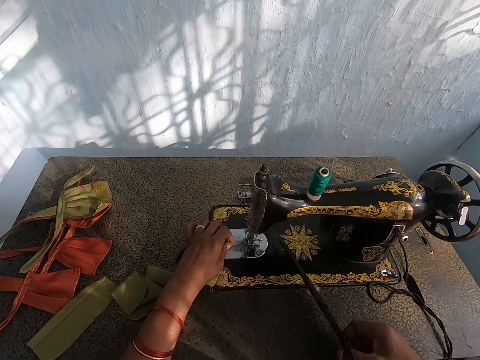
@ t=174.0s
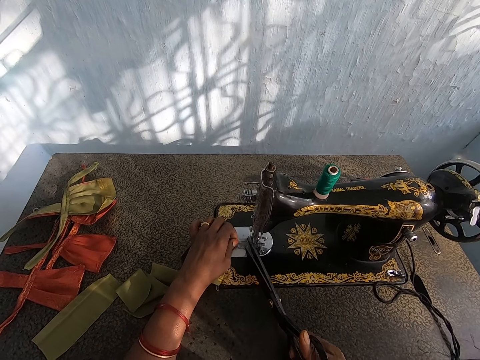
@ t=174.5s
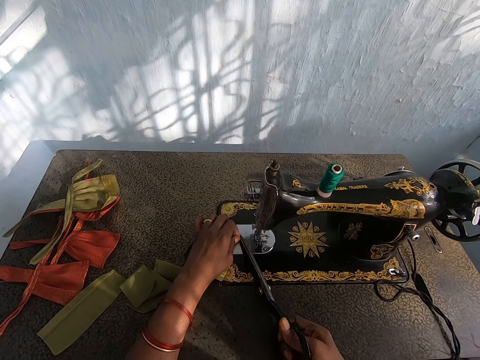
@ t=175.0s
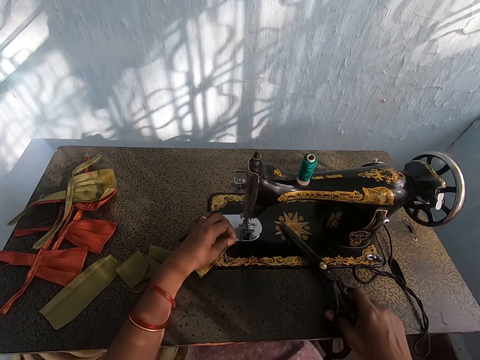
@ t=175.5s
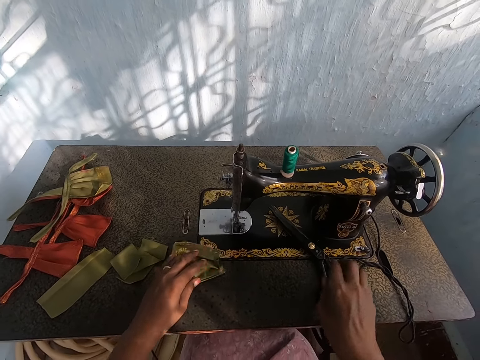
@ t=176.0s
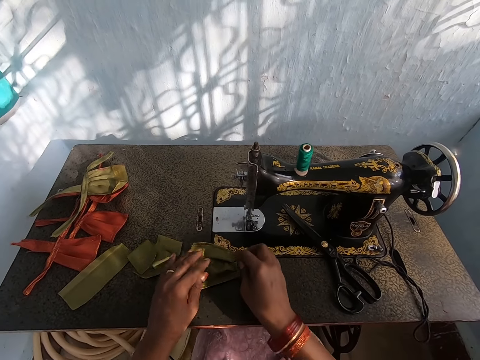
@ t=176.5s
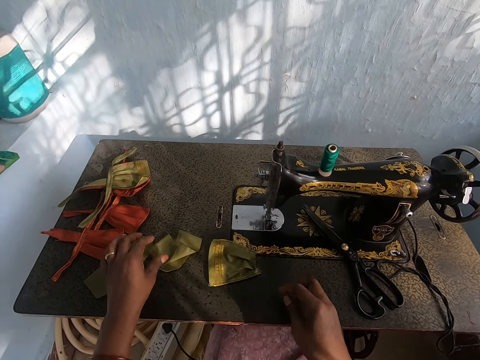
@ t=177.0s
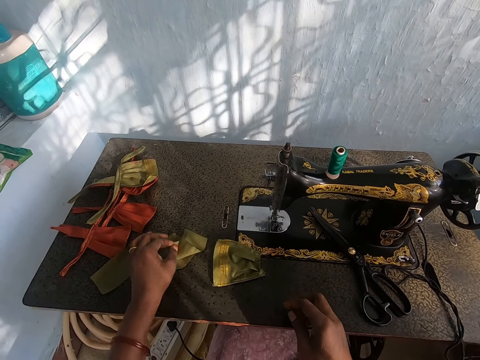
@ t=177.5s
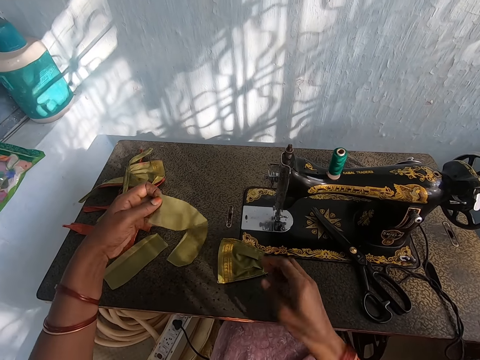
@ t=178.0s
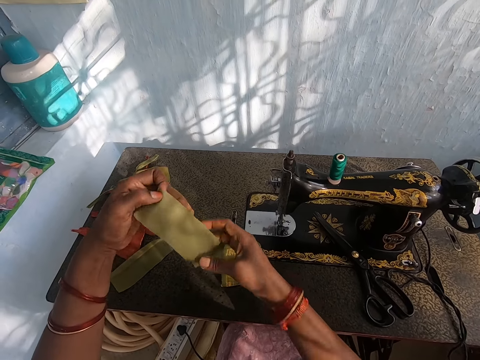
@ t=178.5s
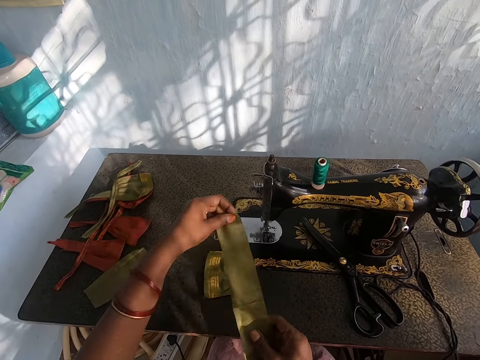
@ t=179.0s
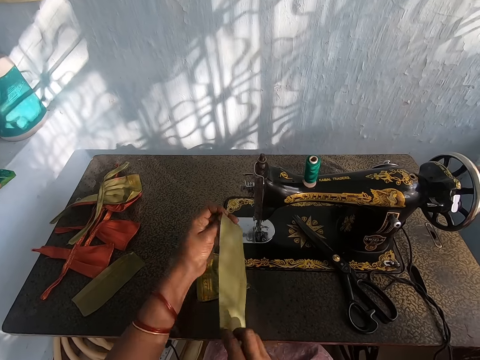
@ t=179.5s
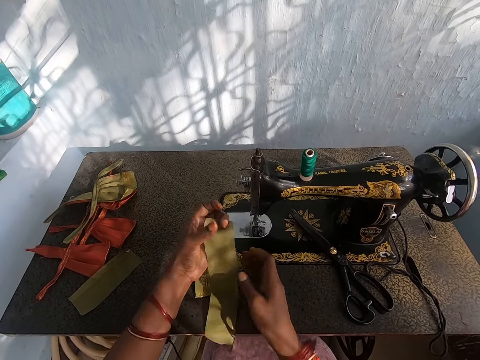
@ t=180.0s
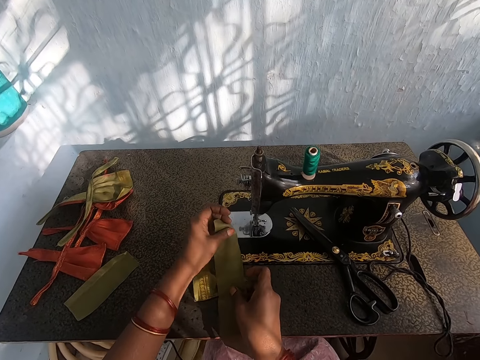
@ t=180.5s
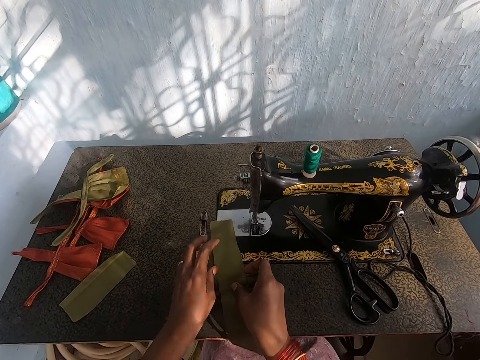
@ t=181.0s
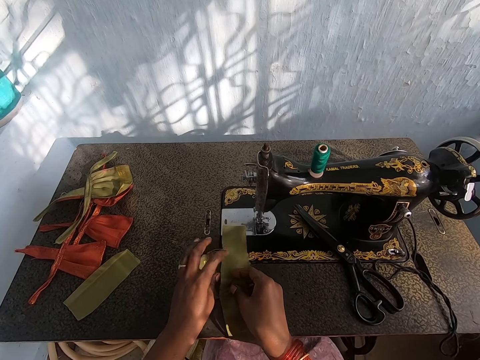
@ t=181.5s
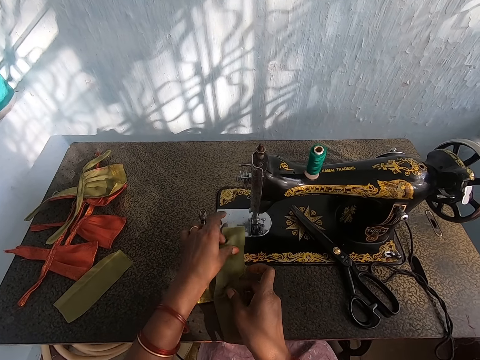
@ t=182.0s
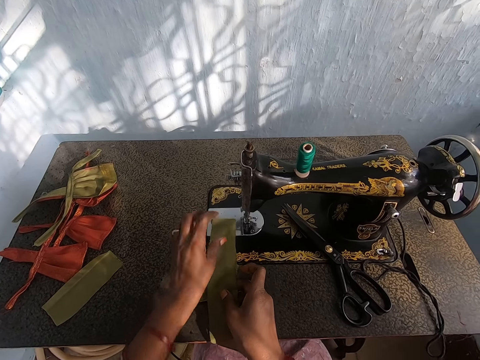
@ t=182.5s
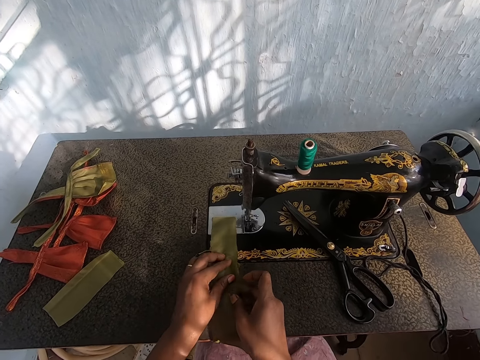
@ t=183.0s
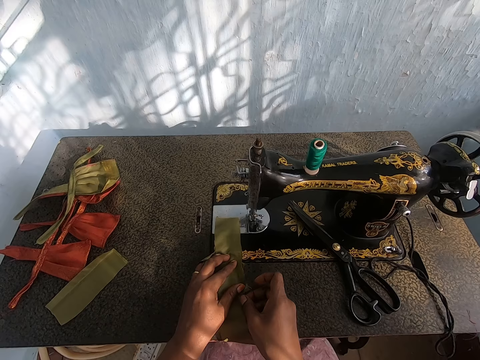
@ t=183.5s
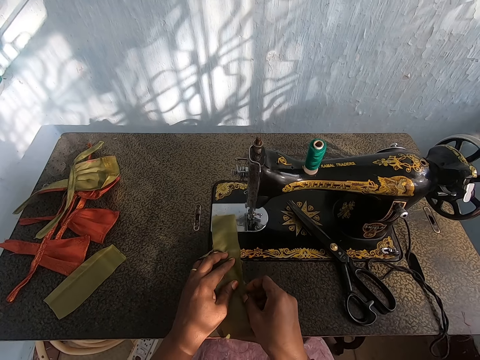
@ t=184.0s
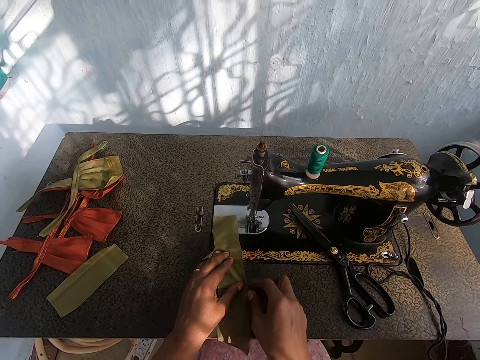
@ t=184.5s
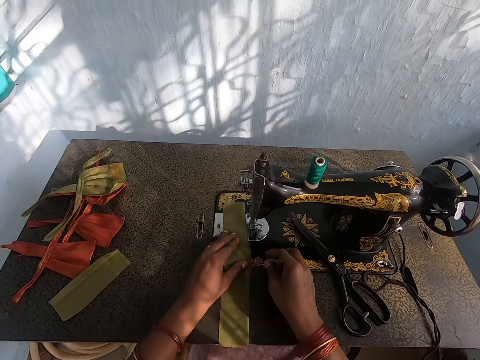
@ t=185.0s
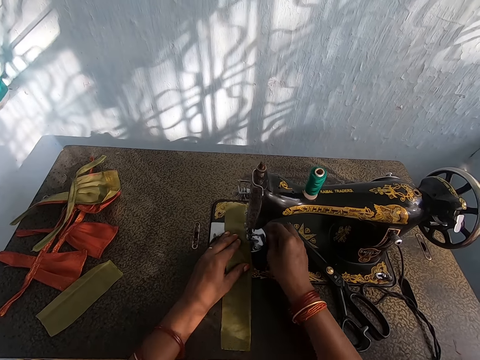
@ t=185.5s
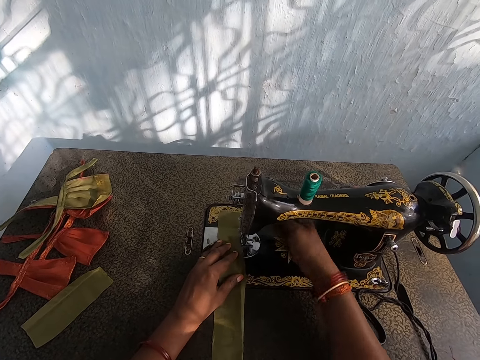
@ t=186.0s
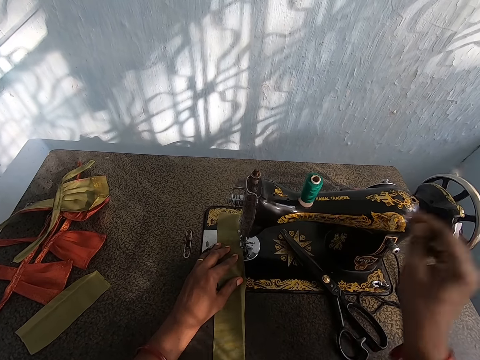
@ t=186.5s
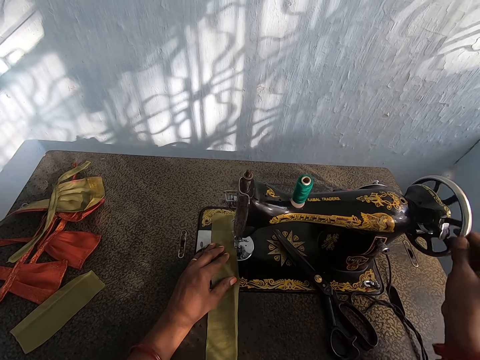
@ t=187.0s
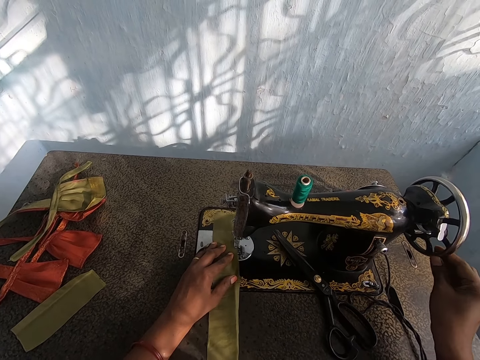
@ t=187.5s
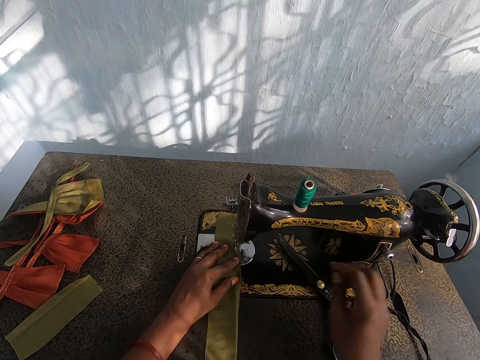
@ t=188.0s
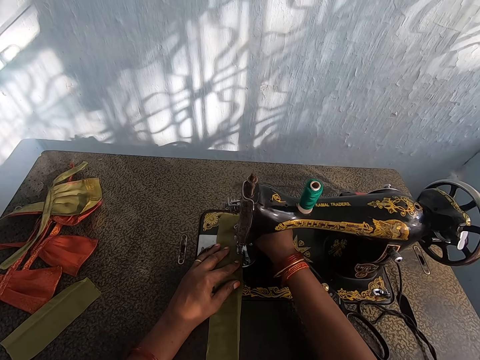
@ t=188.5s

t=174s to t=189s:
The camera wearer picks up the scissors from the sewing machine. They cut thread from the piece of cloth and sewing machine with the scissors. They drop the scissors on the sewing machine. They pick another piece of cloth on the sewing machine. They set the piece of cloth on the sewing machine.

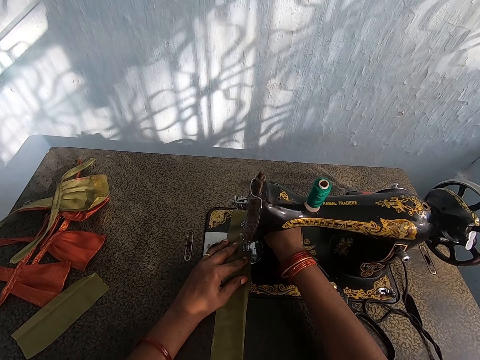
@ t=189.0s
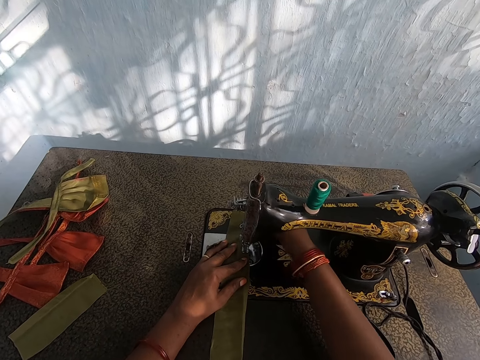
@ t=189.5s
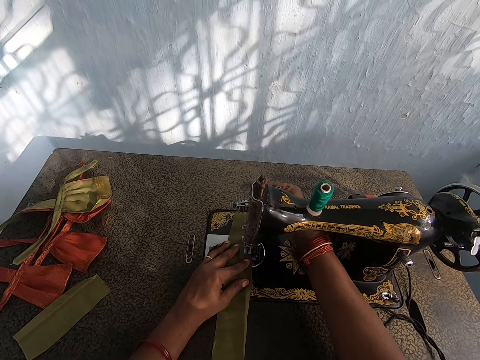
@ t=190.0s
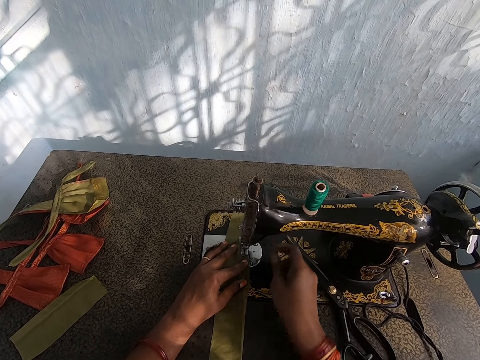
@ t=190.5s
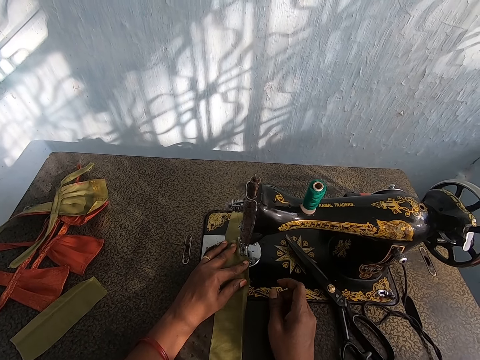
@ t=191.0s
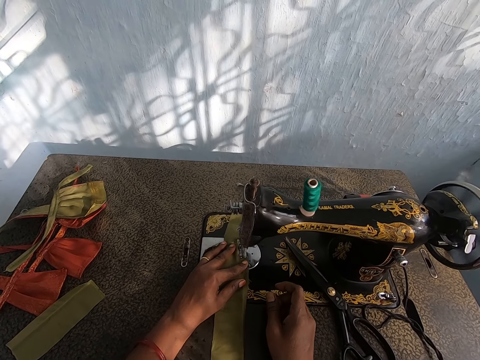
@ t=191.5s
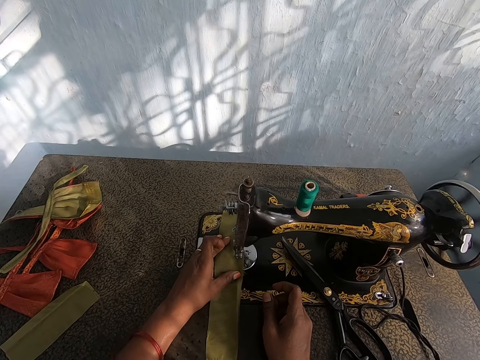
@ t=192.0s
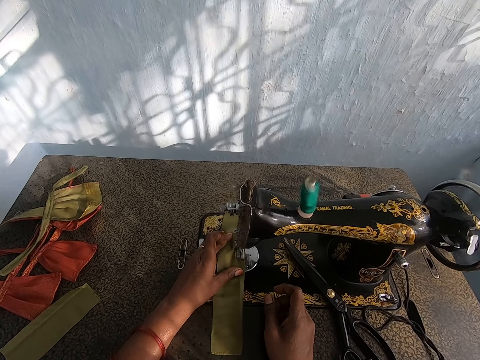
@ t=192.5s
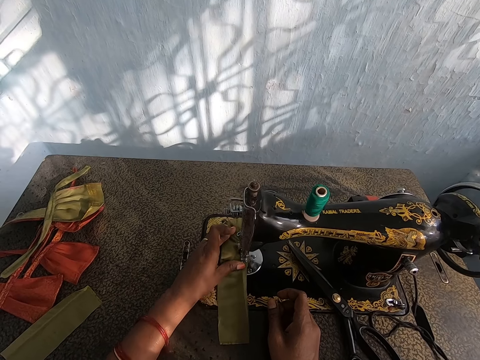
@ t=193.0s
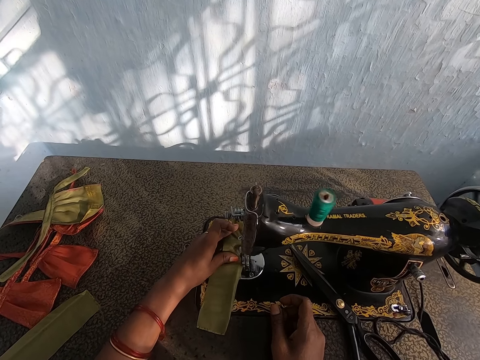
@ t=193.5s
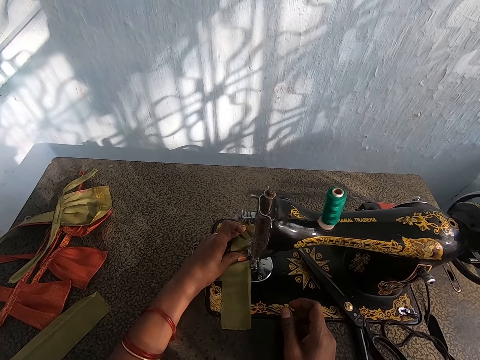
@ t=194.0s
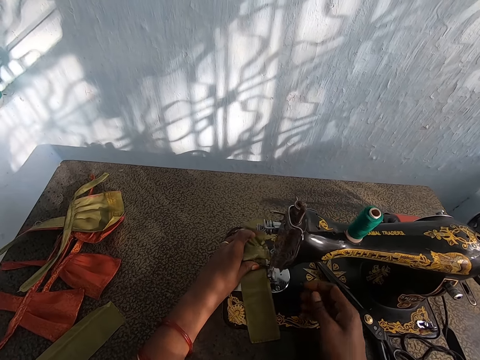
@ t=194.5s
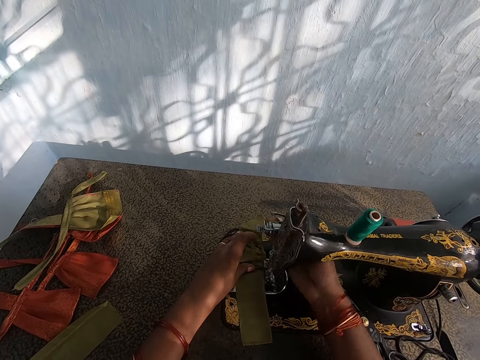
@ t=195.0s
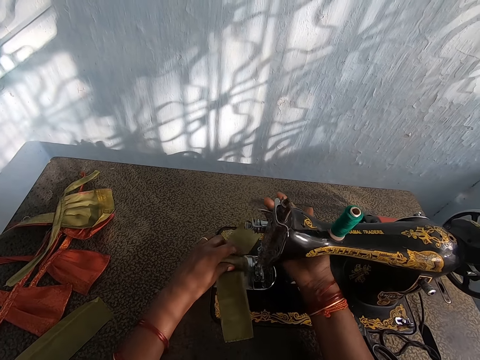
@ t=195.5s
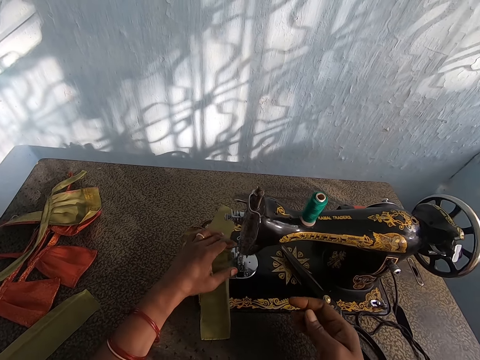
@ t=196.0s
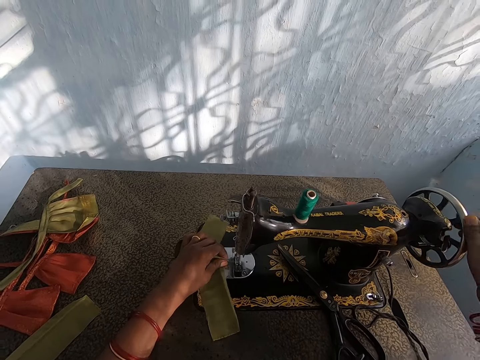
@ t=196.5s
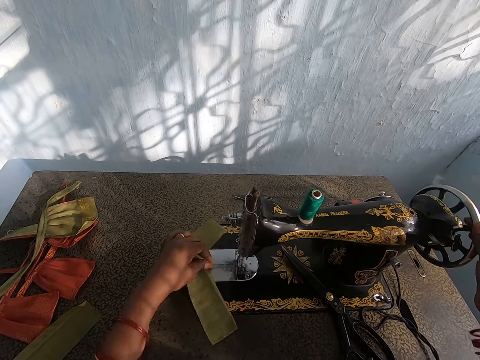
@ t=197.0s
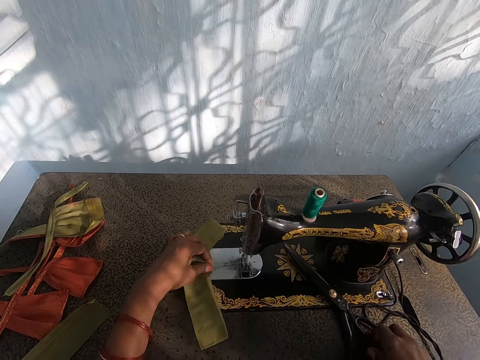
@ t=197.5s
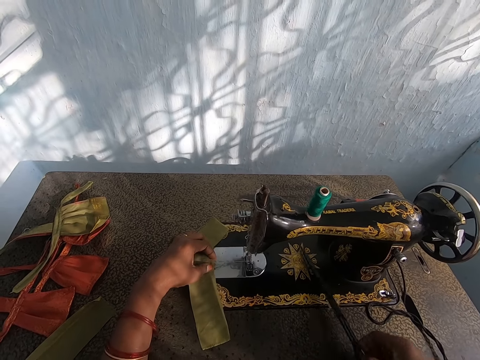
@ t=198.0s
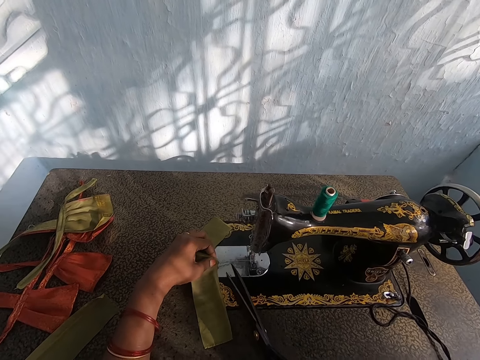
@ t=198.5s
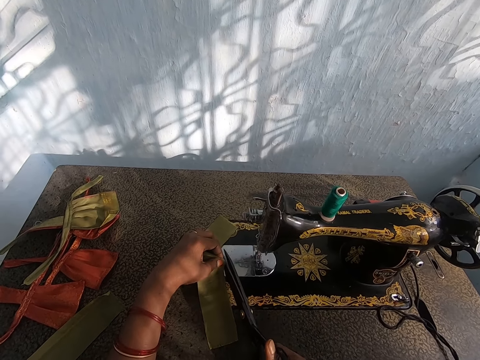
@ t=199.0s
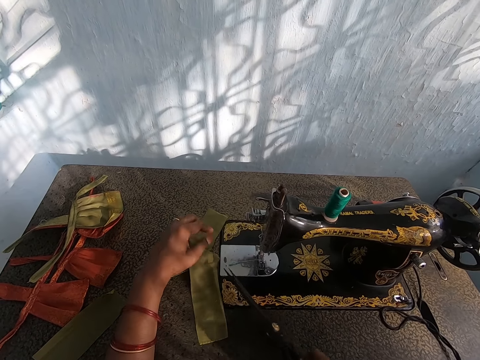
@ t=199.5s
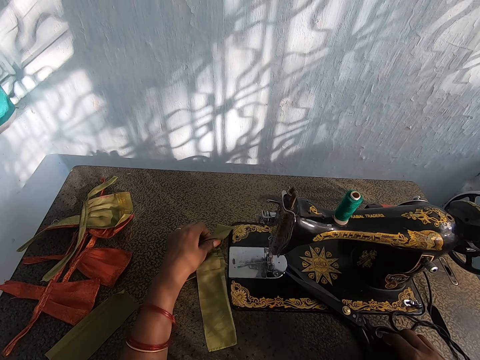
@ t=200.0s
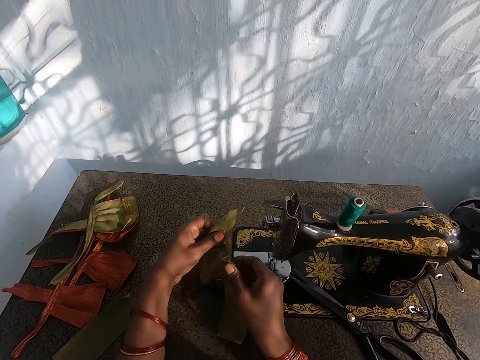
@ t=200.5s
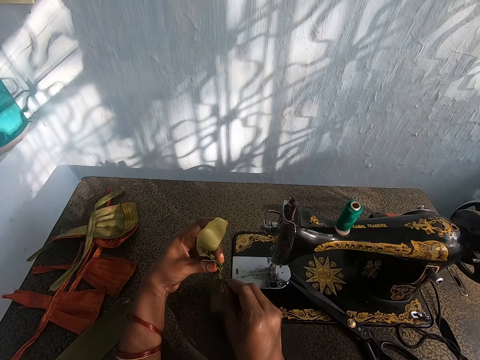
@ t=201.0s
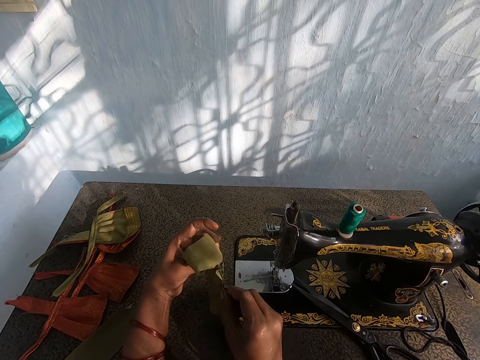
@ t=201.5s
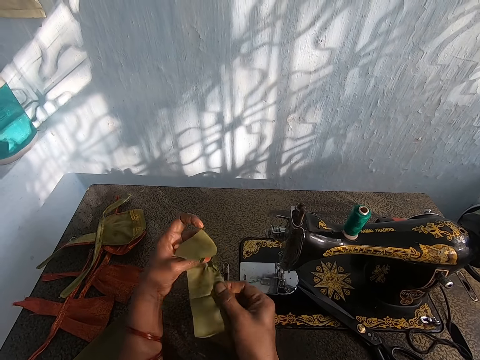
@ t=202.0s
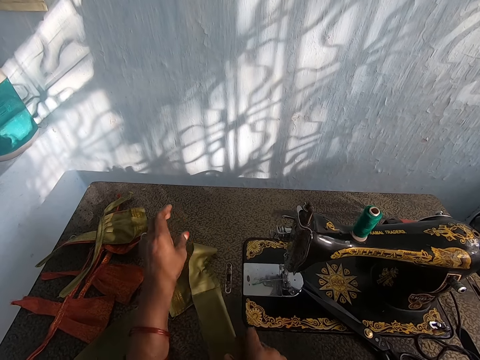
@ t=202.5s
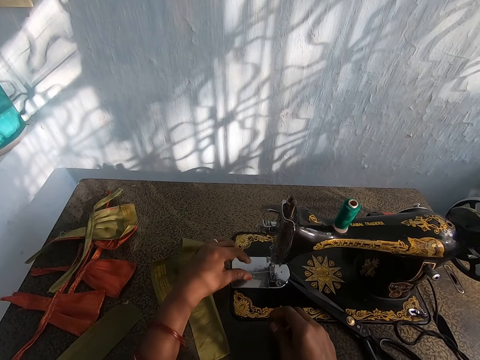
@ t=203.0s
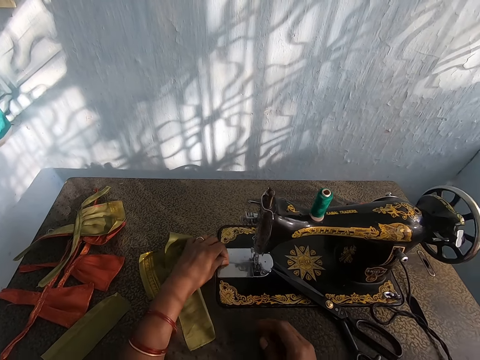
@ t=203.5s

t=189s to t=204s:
The camera wearer sews the piece of cloth on the sewing machine. She makes the piece of cloth. She removes the piece of cloth from the sewing machine. She picks the scissors from the sewing machine. She cuts thread from the piece of cloth and sewing machine with the scissors. She drops the scissors on the sewing machine. She checks the piece of cloth in her hand. She drops the piece of cloth on the sewing machine.
